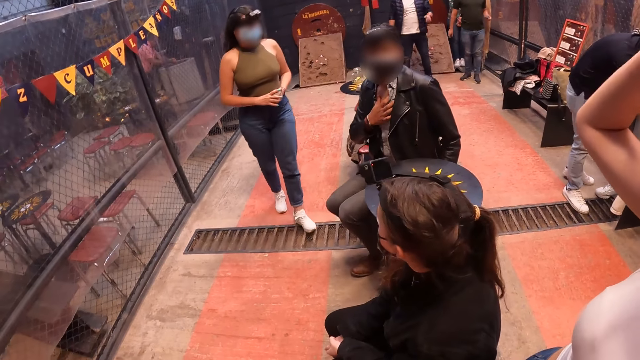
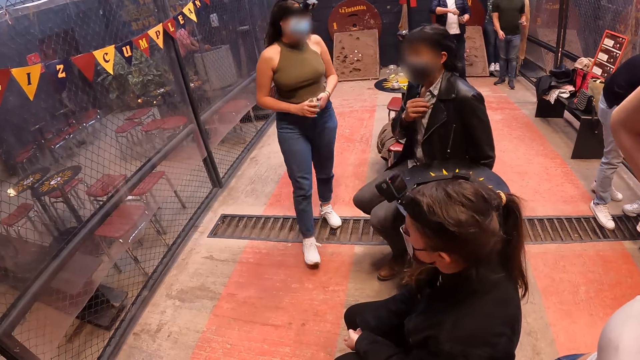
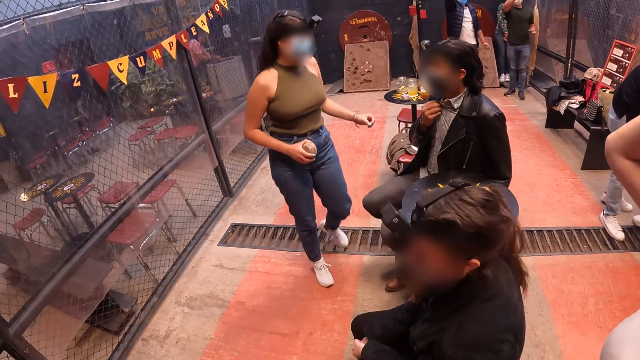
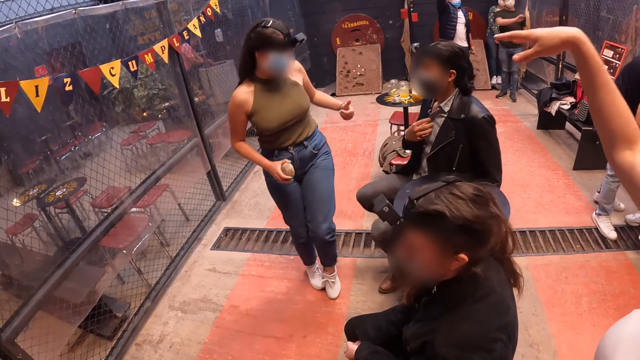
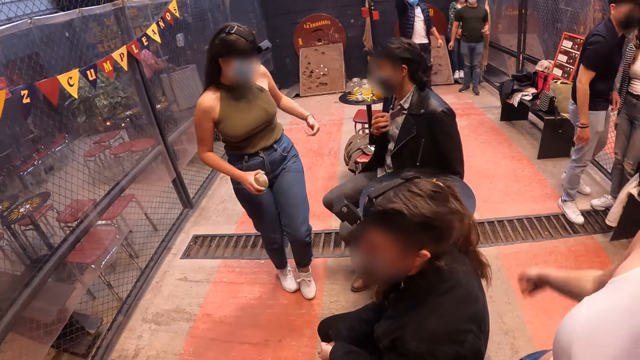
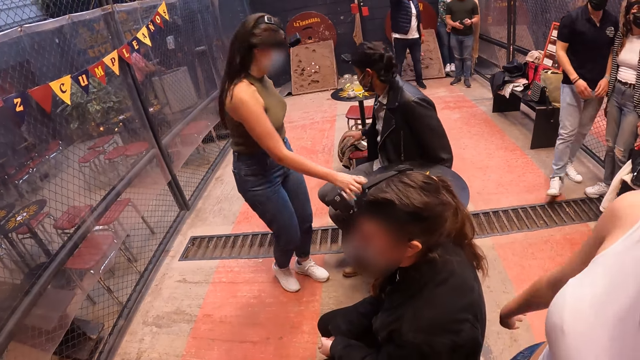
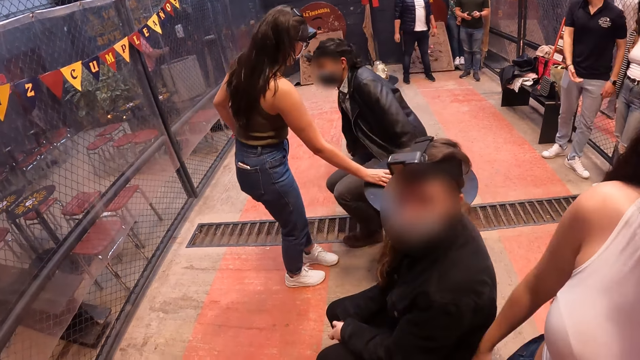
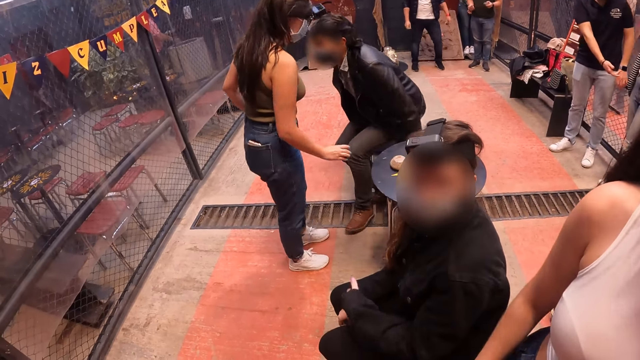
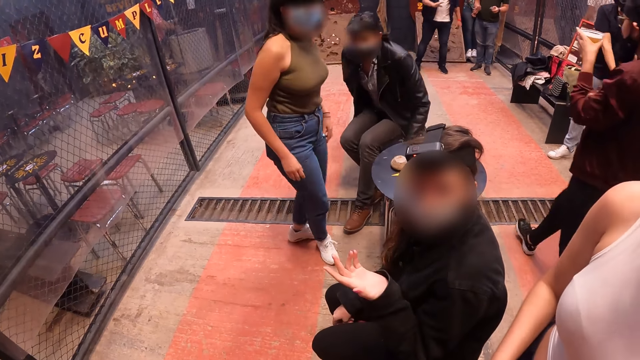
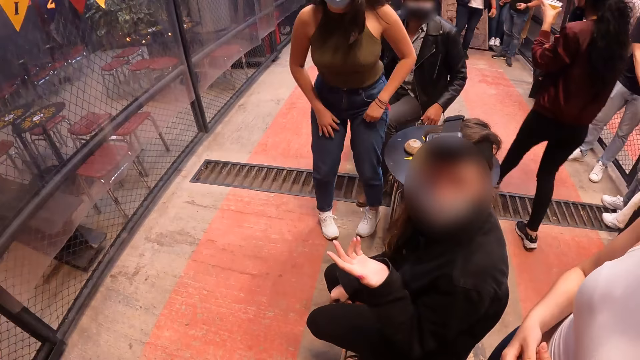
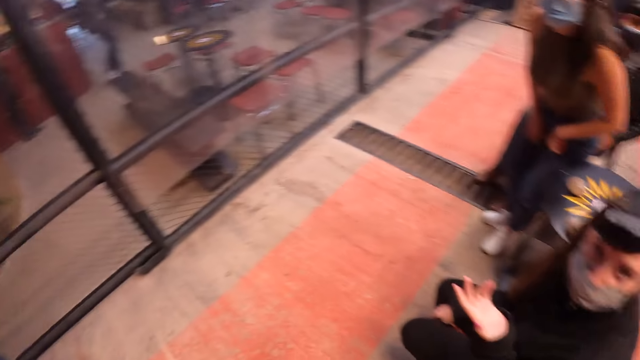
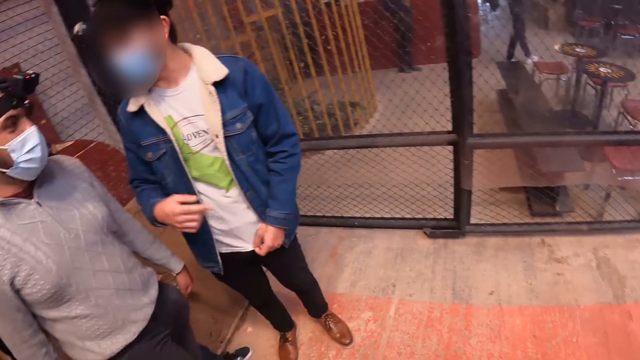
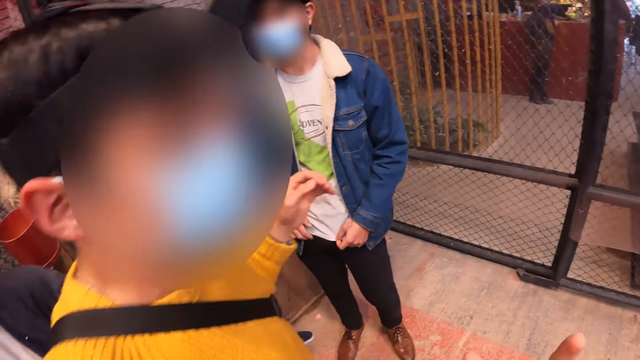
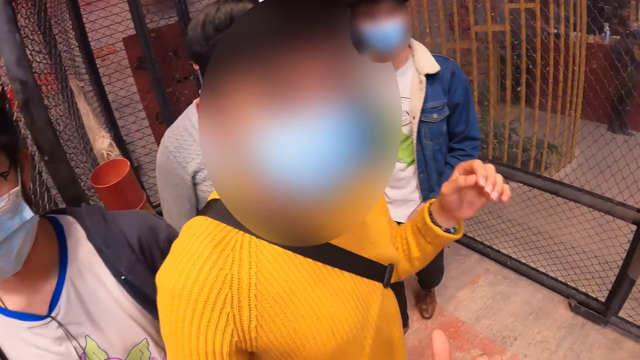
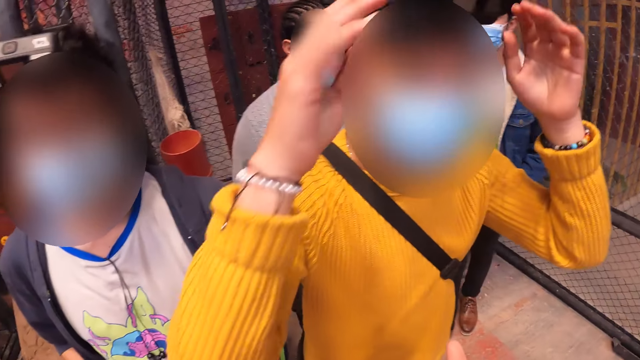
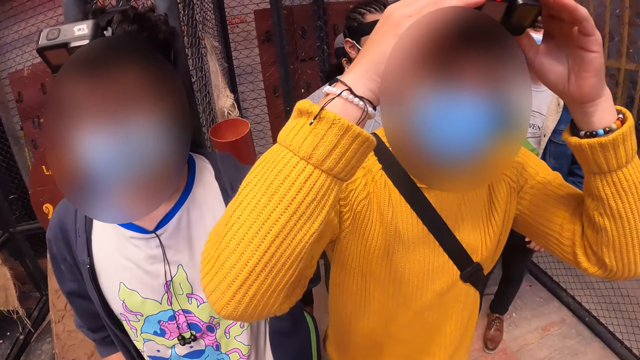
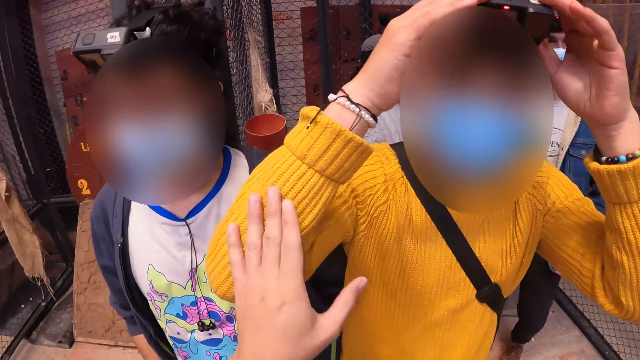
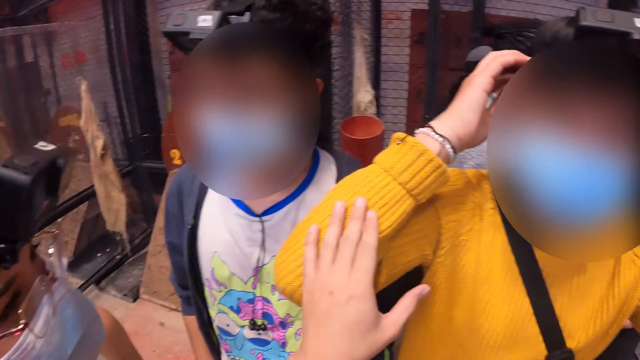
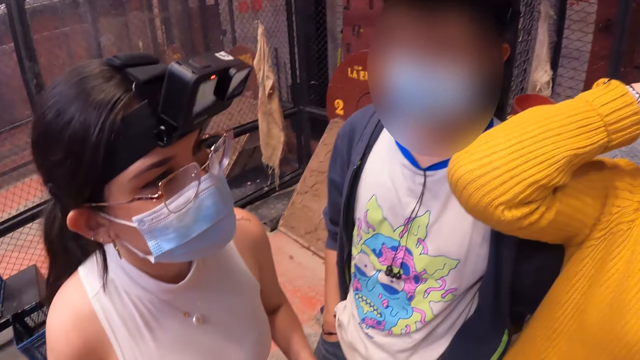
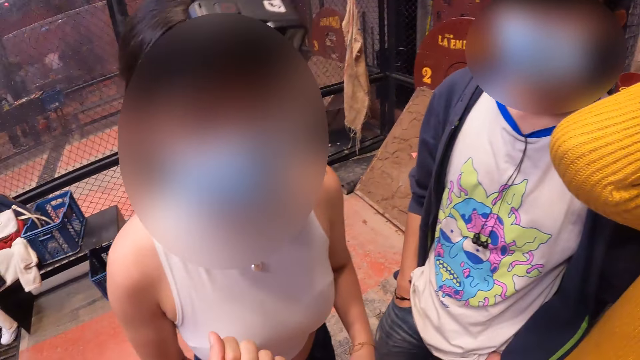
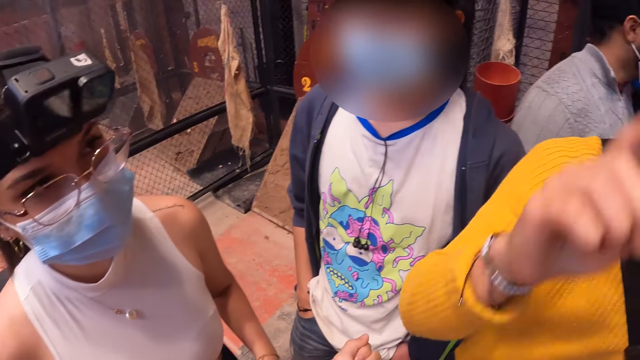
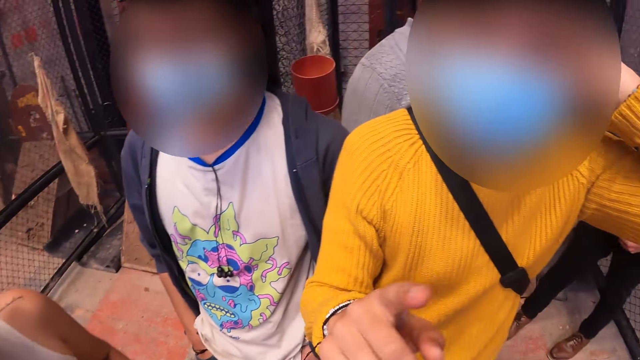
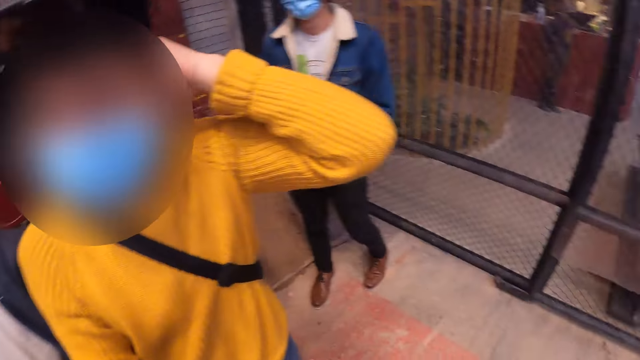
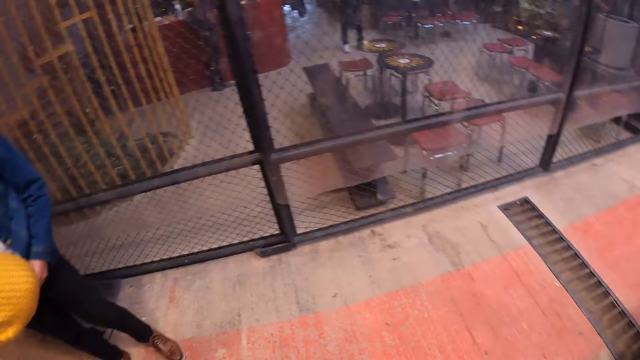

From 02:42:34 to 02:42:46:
A woman converses with a man. The woman places the metal puck in her right hand on a table top. The camera wearer looks around the room. She converses with another man. She moves hand. She touches the other man's hand with her left hand. She looks around the room. She converses with another woman.

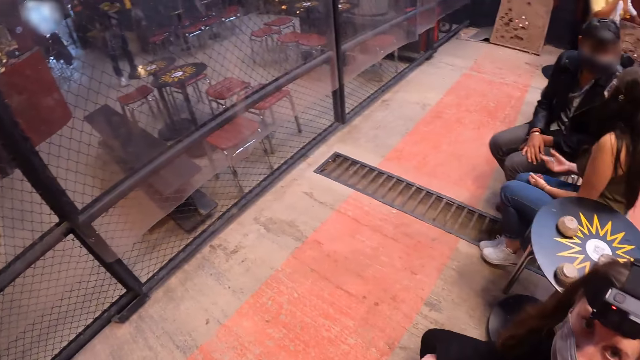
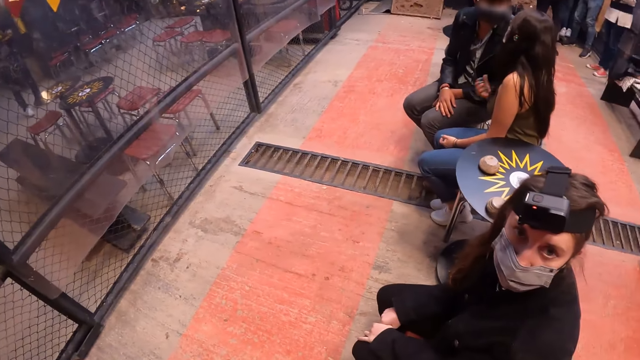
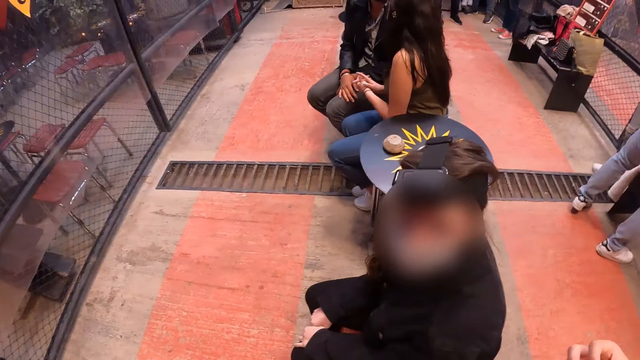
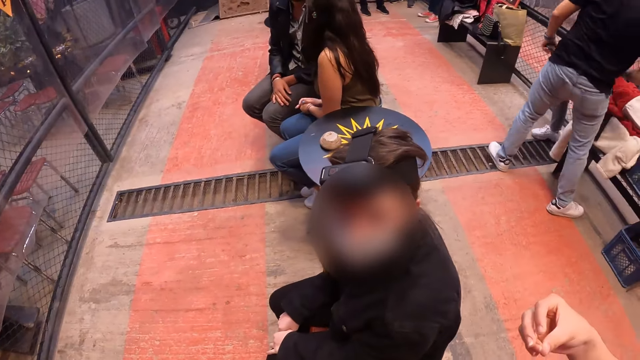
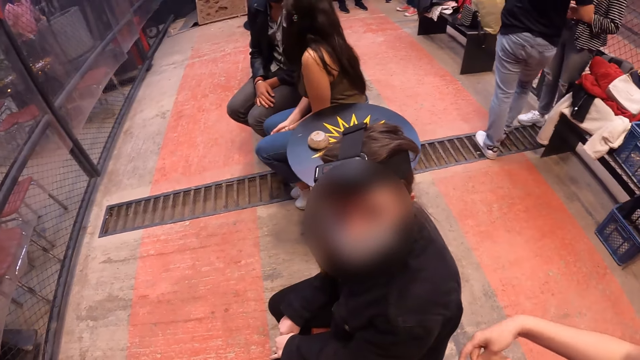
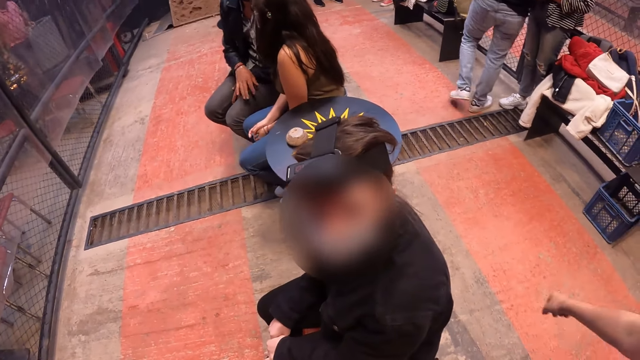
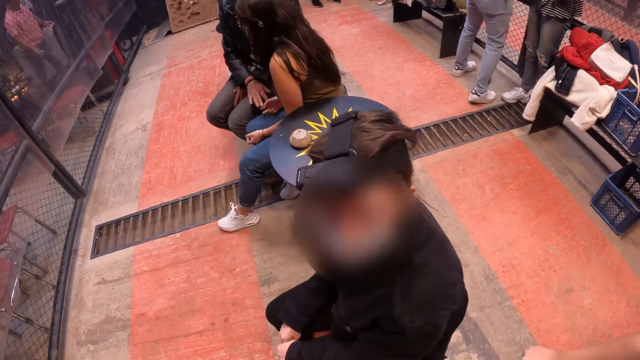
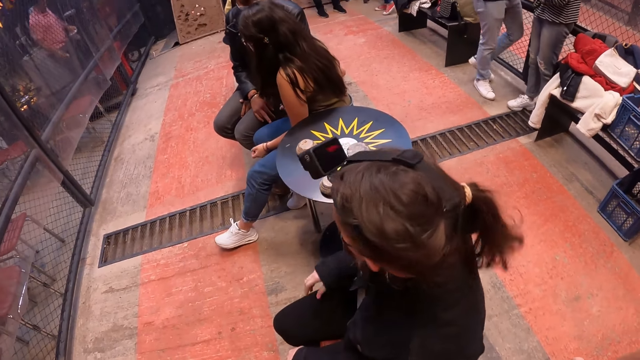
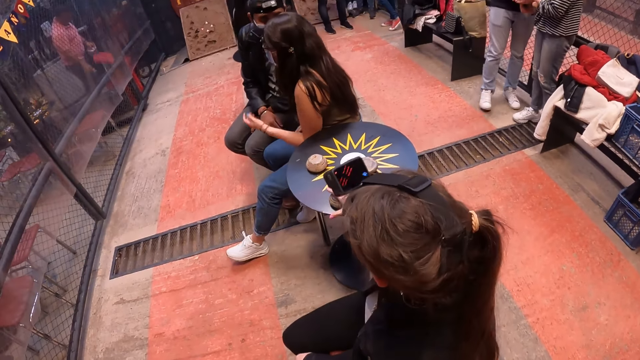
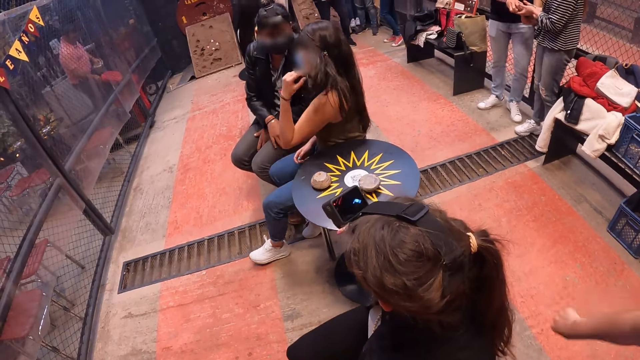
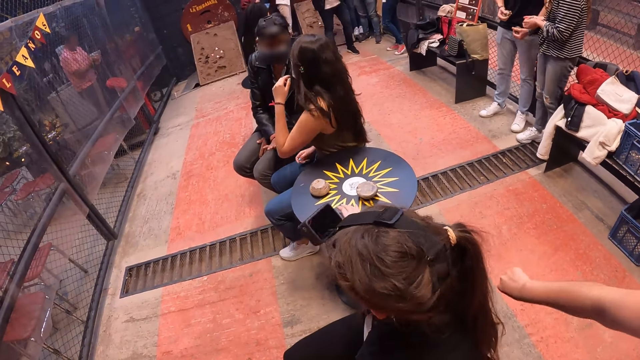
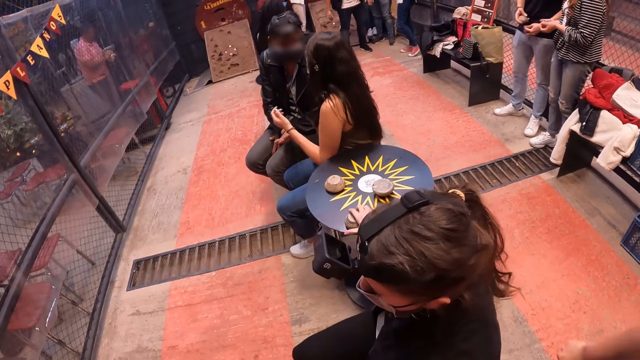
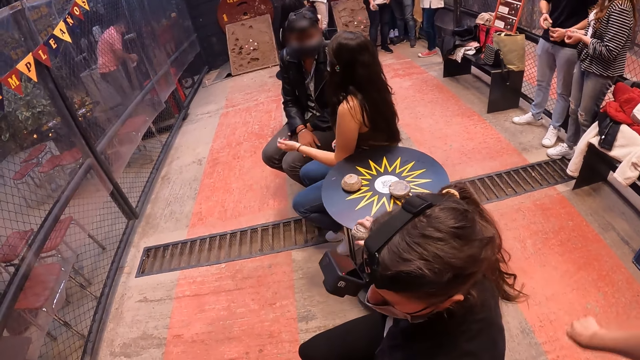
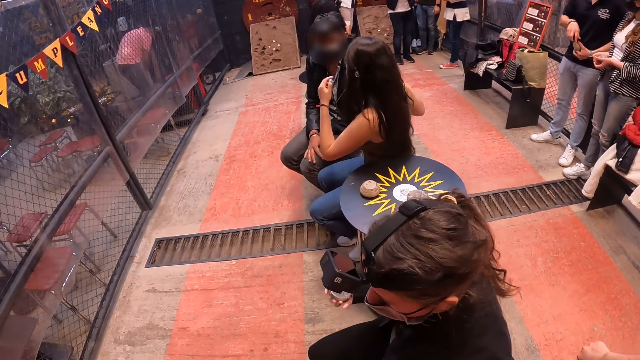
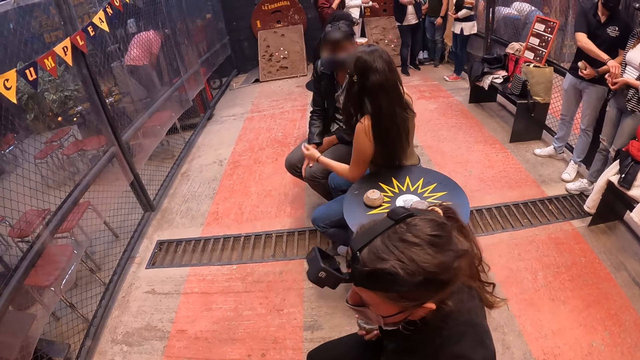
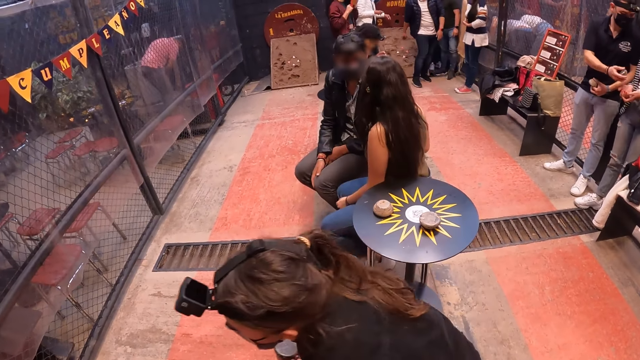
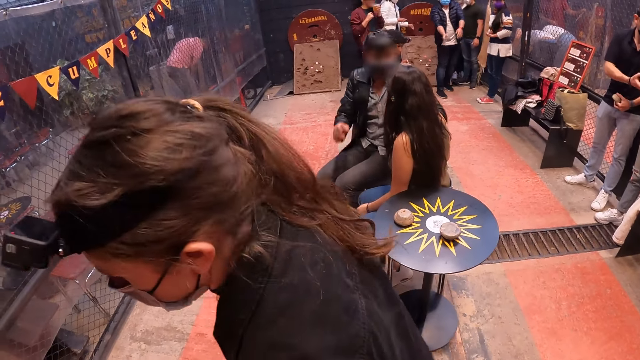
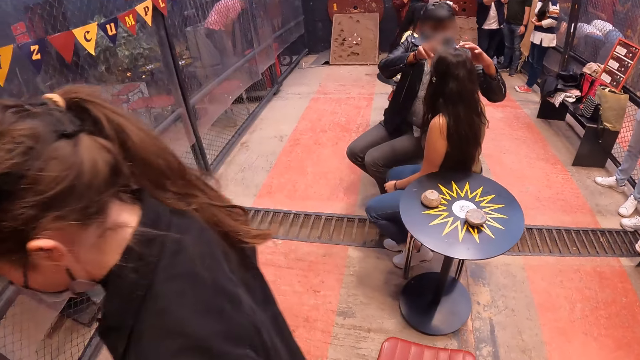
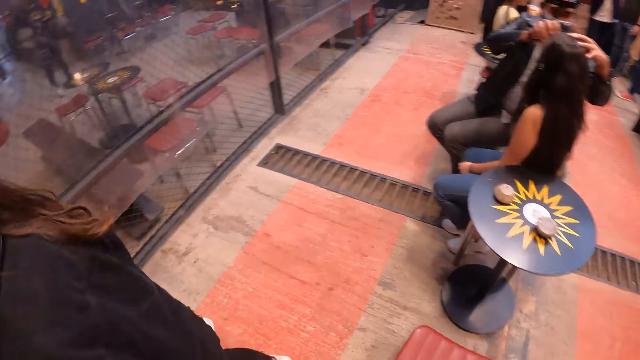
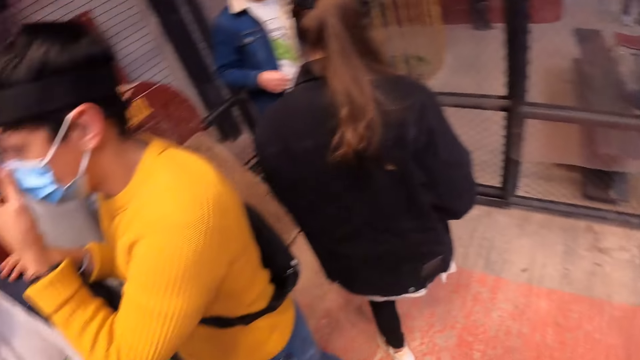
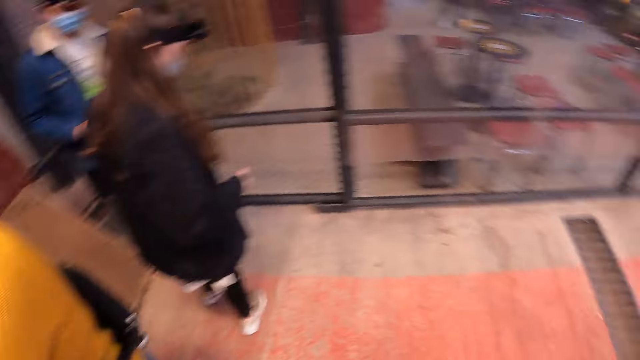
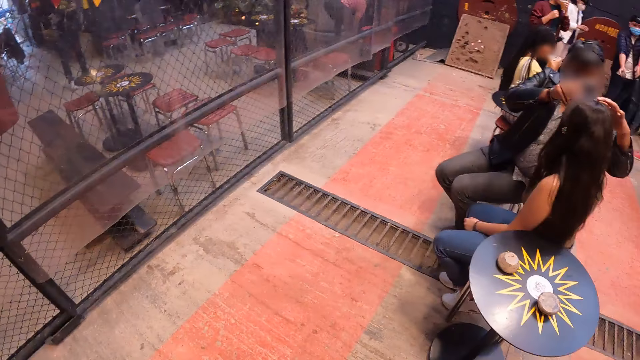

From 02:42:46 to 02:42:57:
The camera wearer converses with a woman. The woman picks up a metal puck from the table top with her right hand and gets up from a chair.
